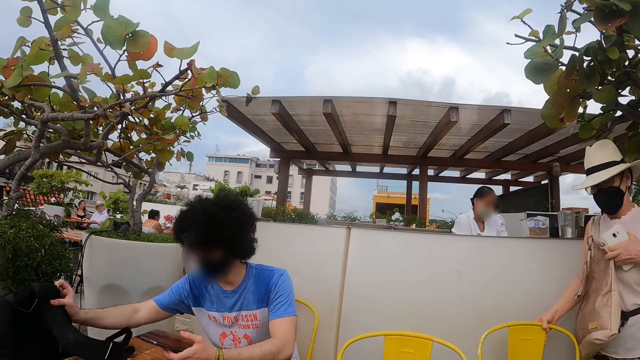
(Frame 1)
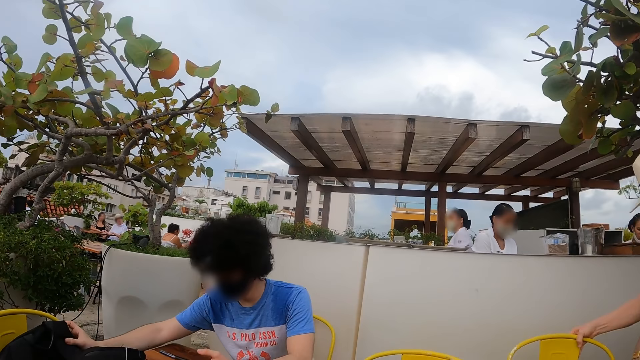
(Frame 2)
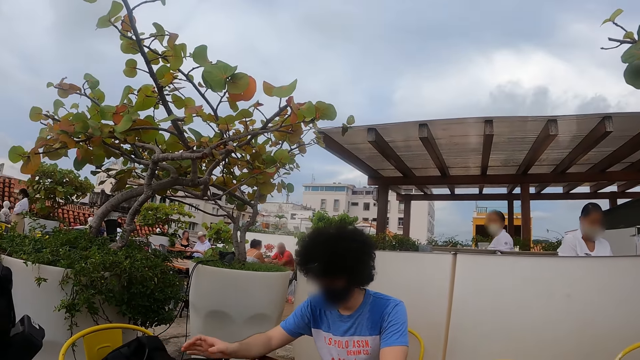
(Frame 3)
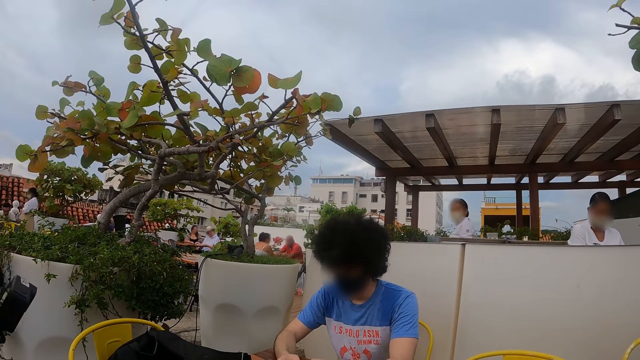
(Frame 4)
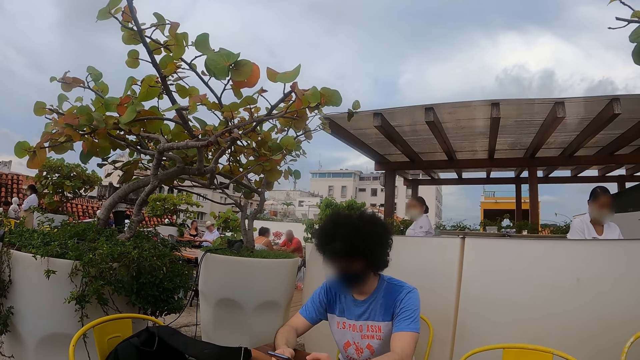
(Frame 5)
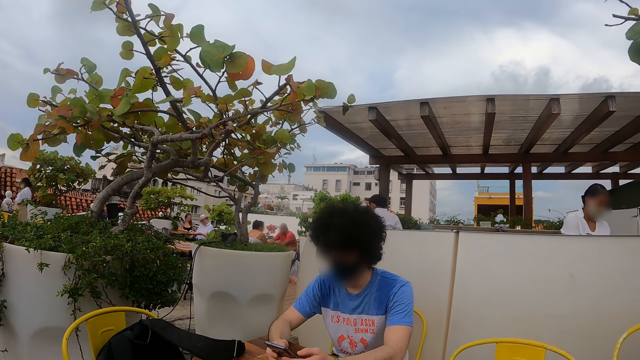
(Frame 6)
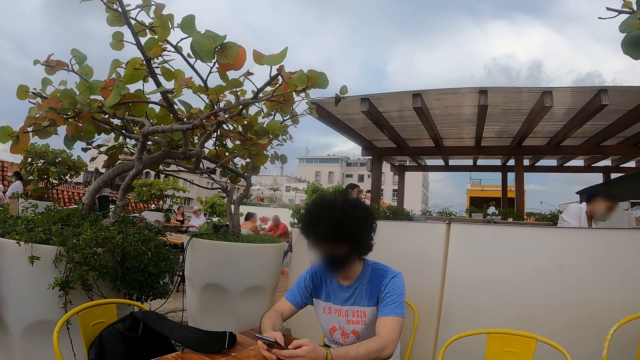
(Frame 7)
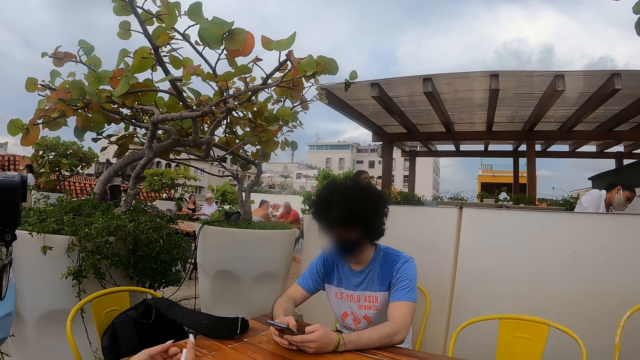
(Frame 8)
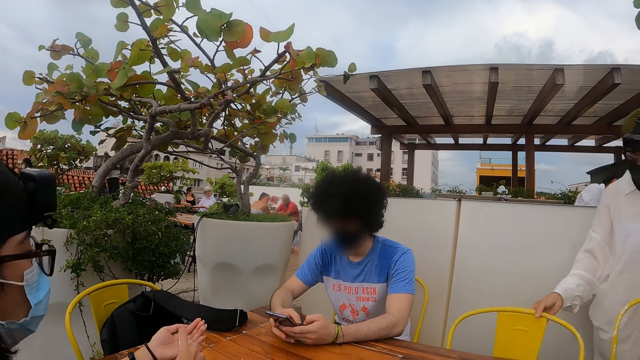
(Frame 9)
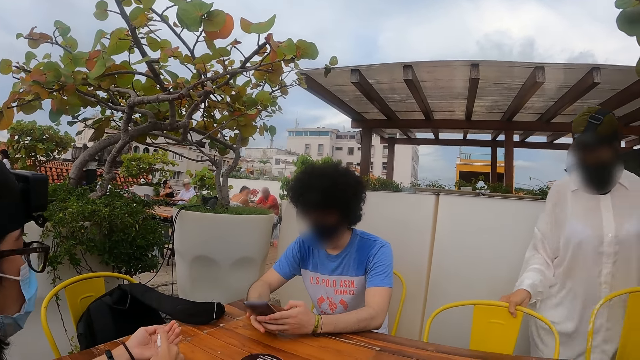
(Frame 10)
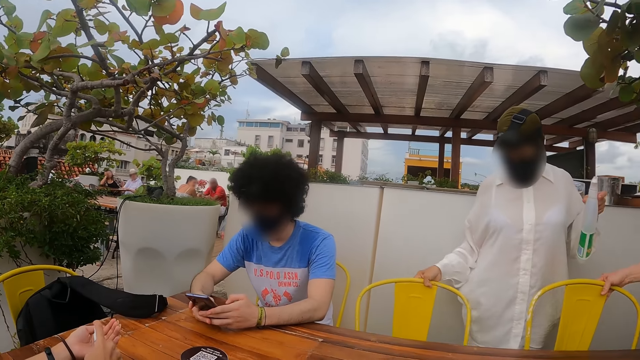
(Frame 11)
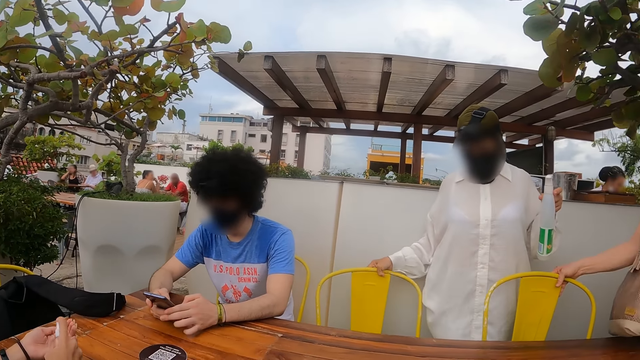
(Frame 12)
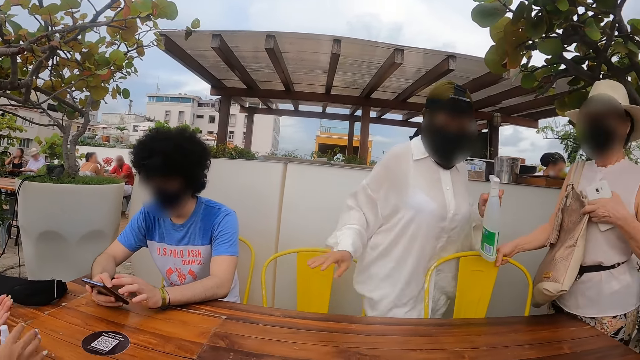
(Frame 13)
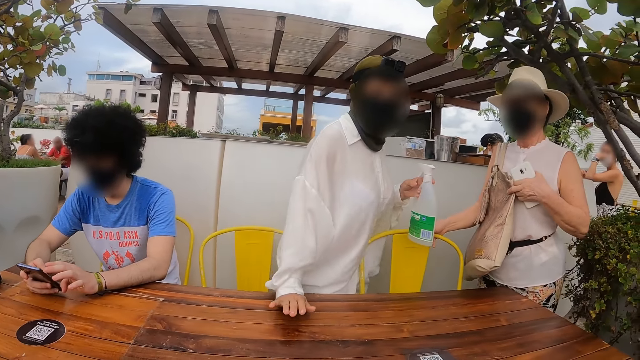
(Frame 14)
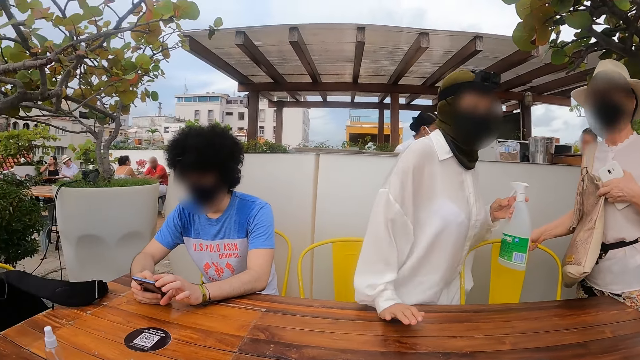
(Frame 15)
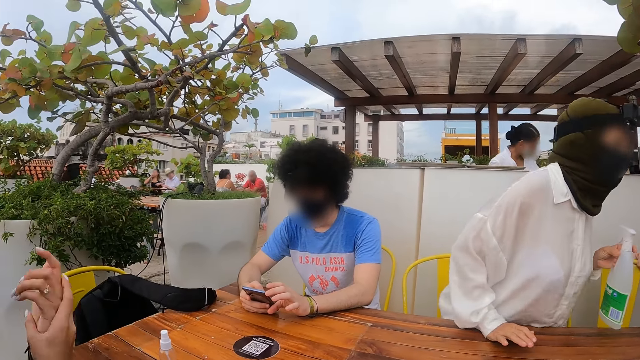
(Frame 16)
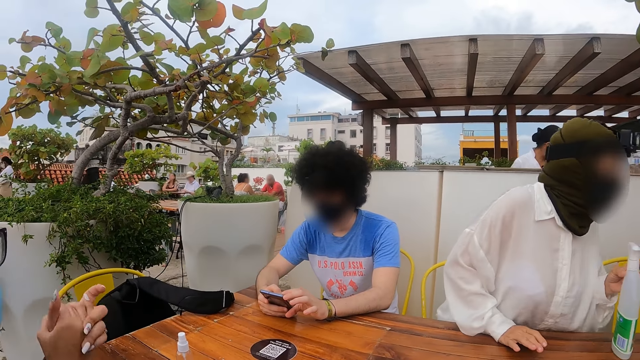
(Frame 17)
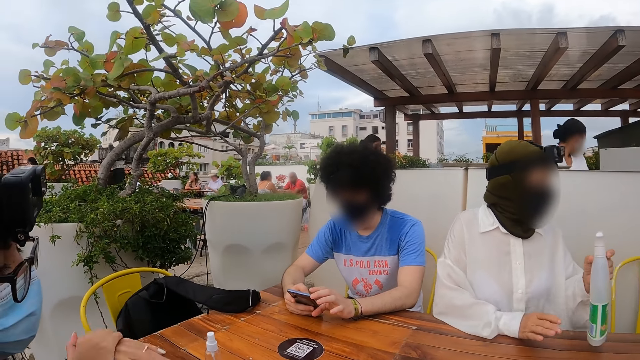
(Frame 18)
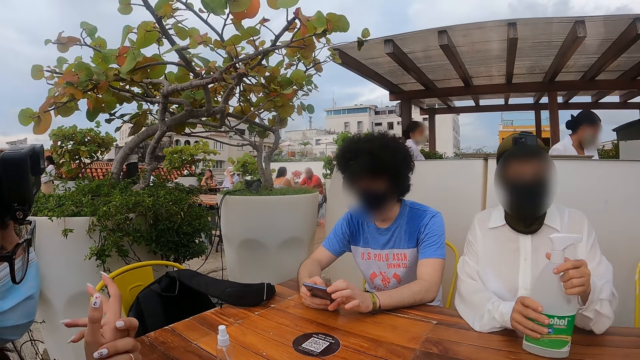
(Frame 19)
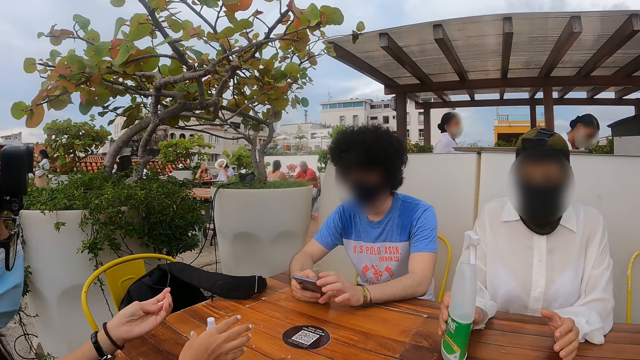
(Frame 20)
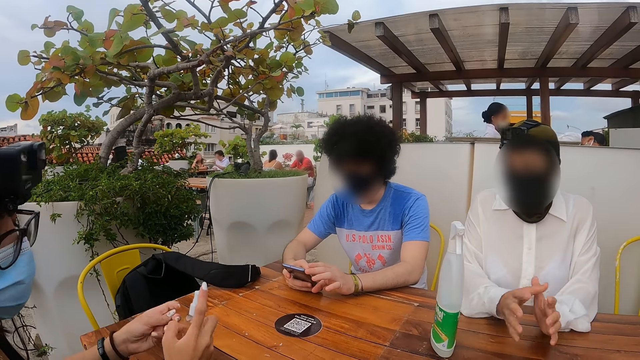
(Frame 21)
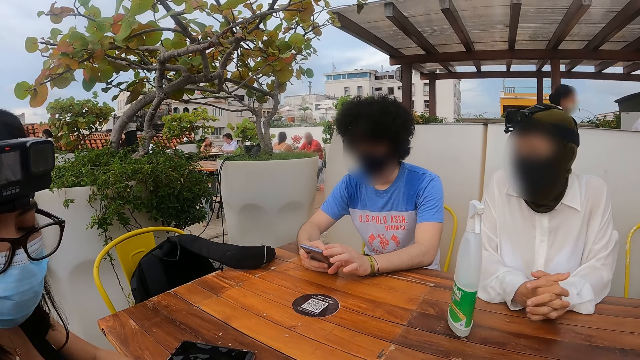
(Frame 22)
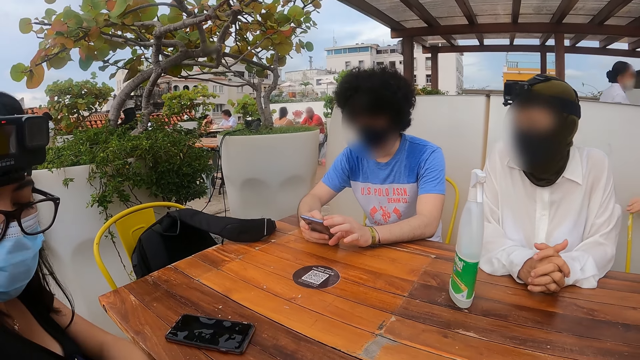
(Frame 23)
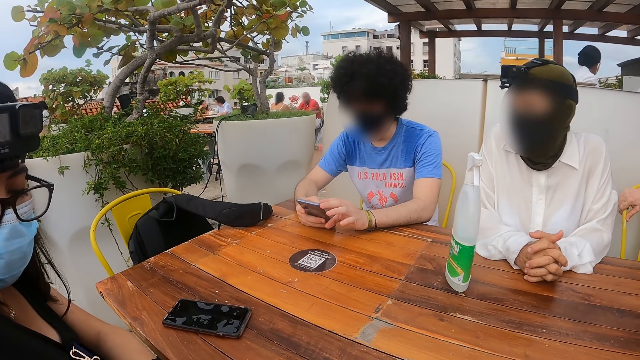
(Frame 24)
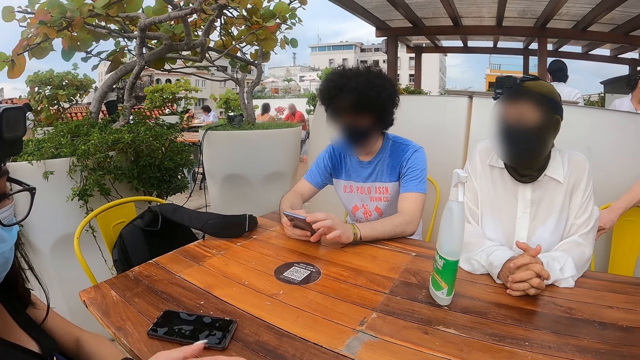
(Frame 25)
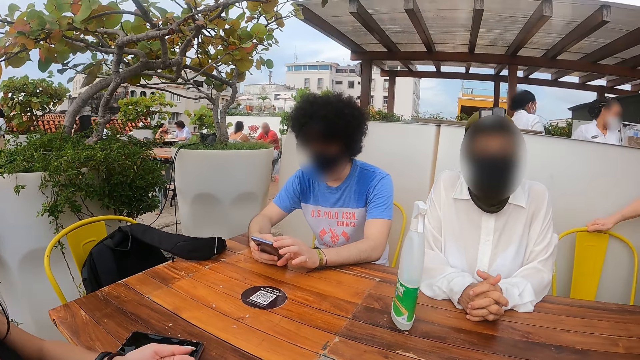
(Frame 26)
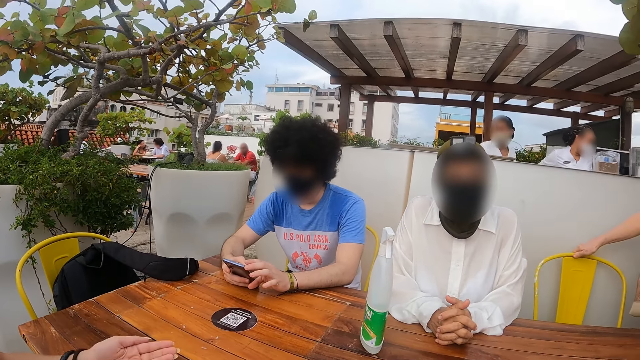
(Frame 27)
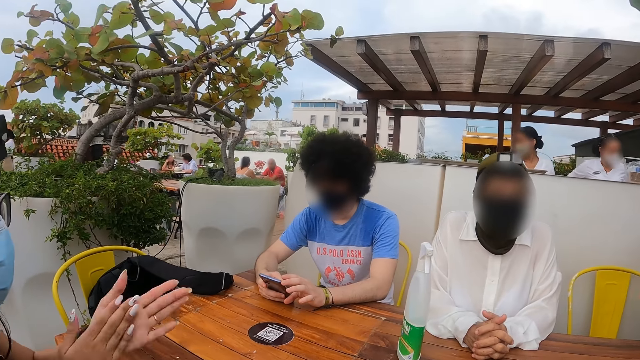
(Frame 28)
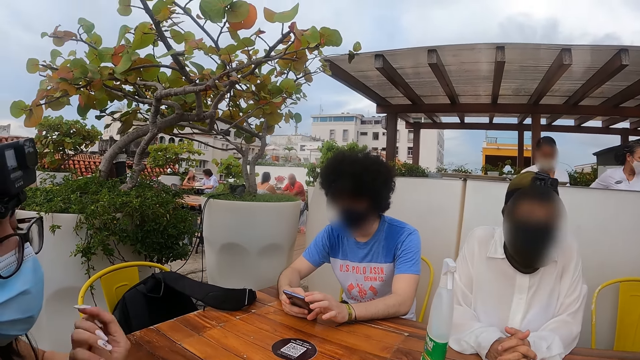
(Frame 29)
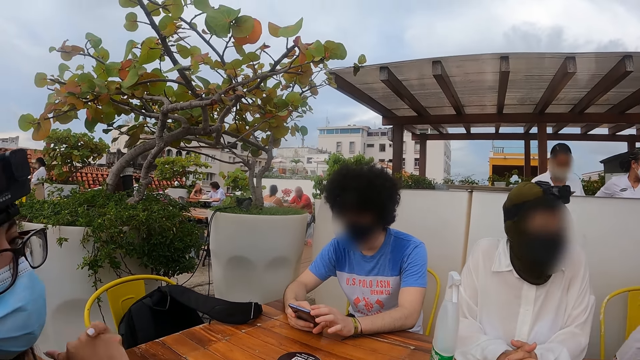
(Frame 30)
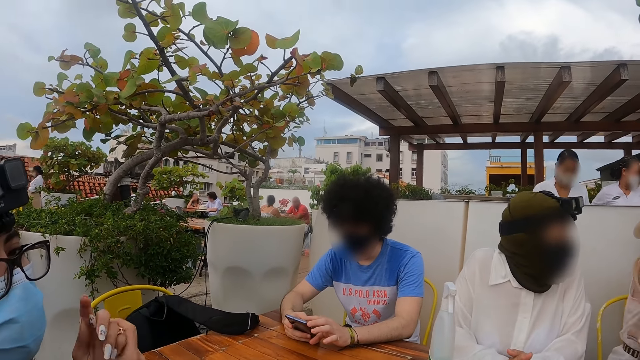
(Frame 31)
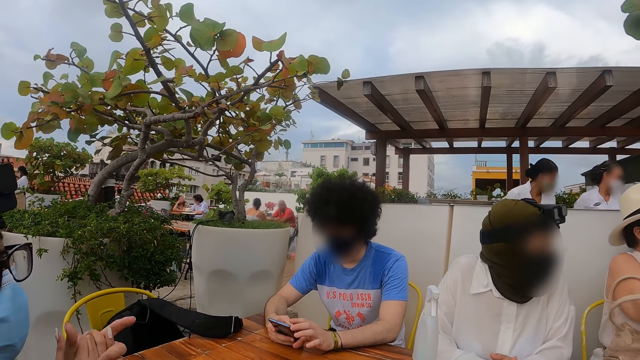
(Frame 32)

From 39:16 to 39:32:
The camera wearer turns around. A woman pulls over the chair, sits down on the chair, and holds sanitizer with the right hand. A man holds the phone with both hands. The woman holds hands. Another woman moves hands.

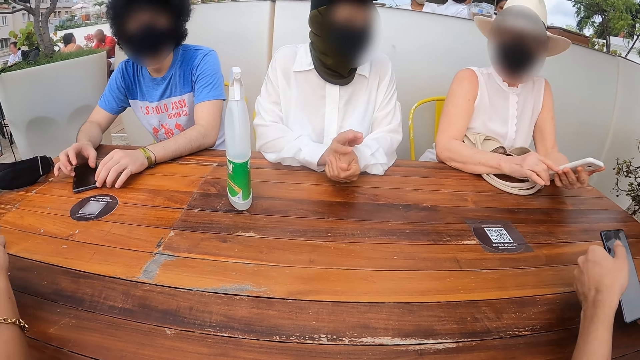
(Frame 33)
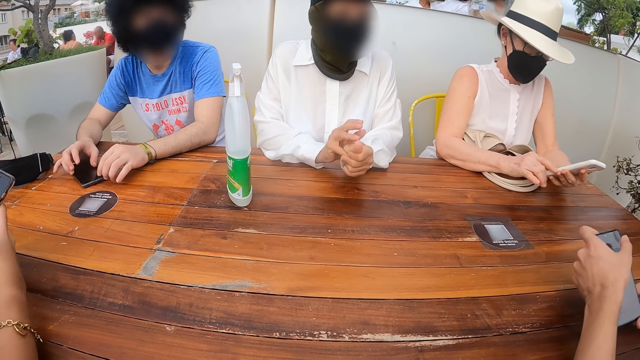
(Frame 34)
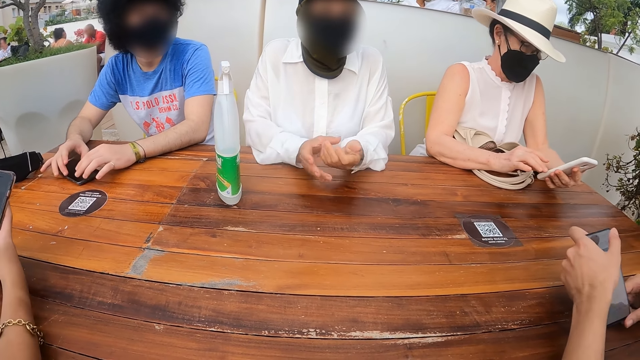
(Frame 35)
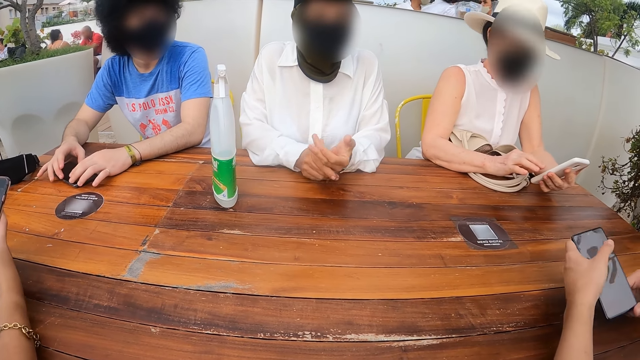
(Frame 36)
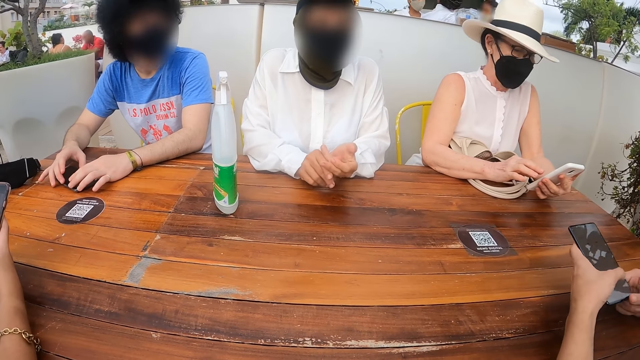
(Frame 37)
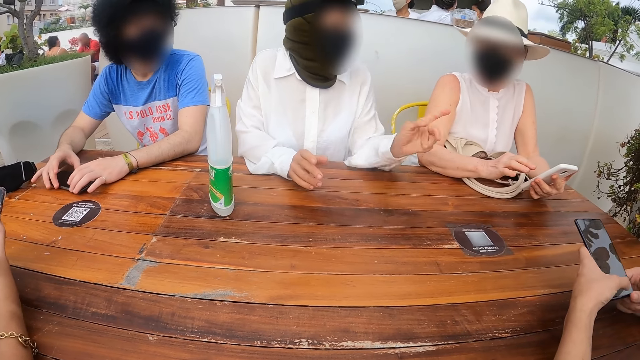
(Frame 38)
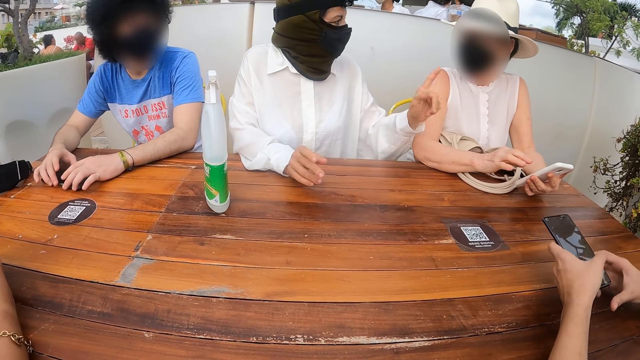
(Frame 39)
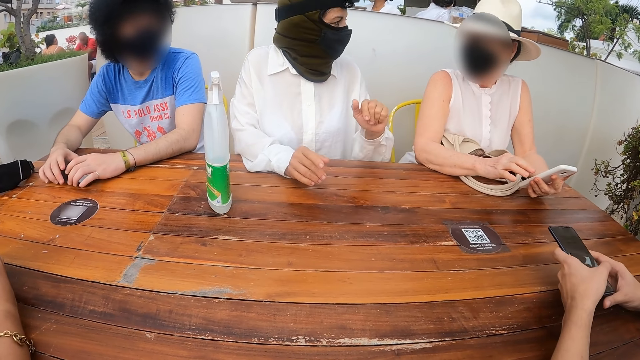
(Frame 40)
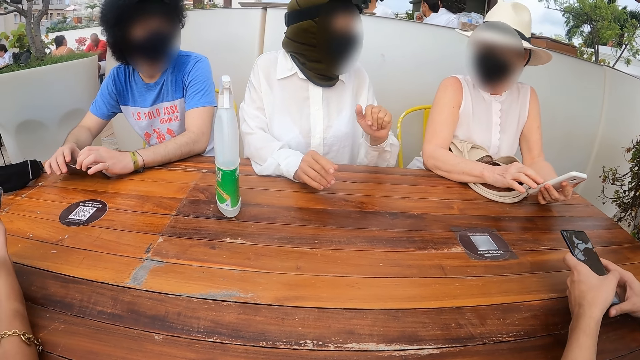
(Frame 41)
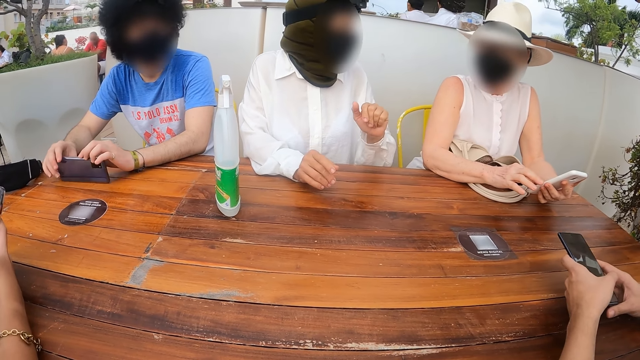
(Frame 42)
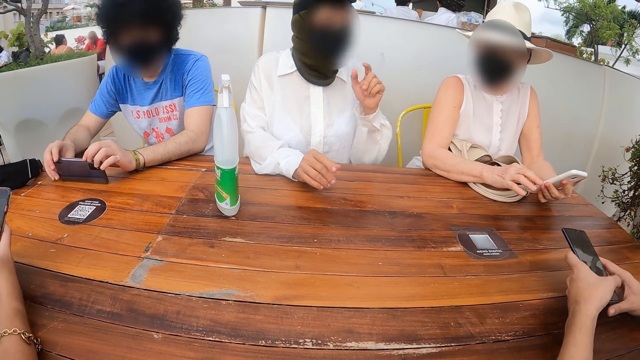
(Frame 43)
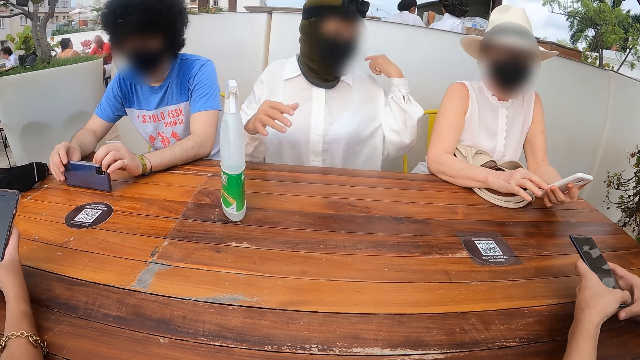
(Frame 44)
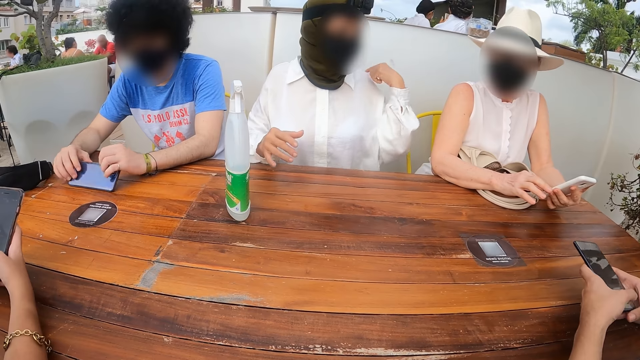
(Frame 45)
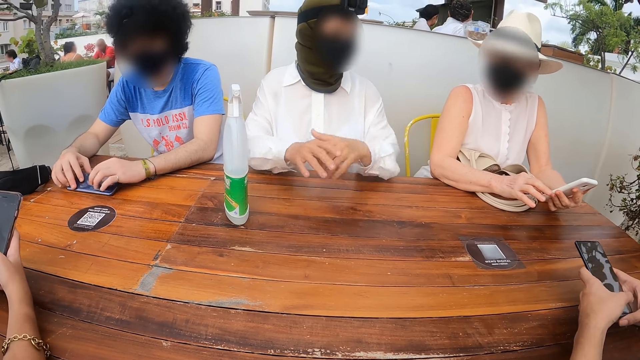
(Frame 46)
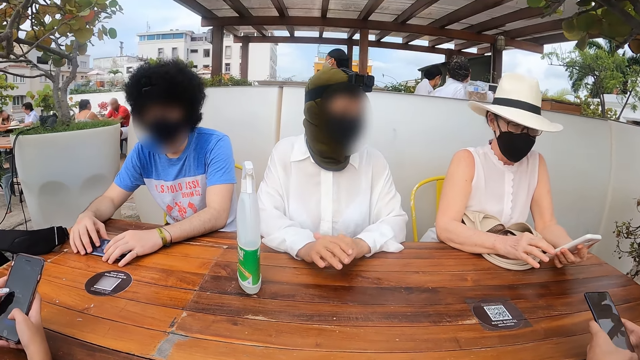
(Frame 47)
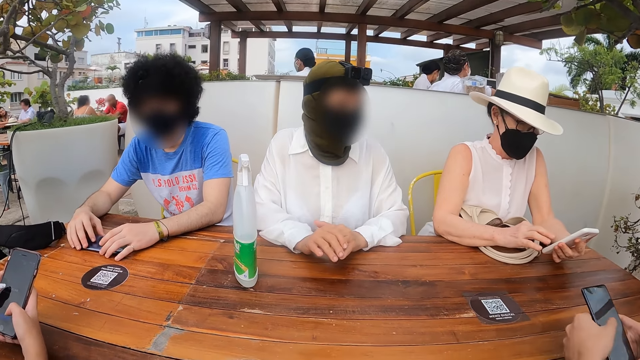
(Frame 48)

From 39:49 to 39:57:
A woman holds the phone with both hands. Another woman points at a third woman. A man holds a phone with both hands. The second woman touches the shoulder with the left finger.
